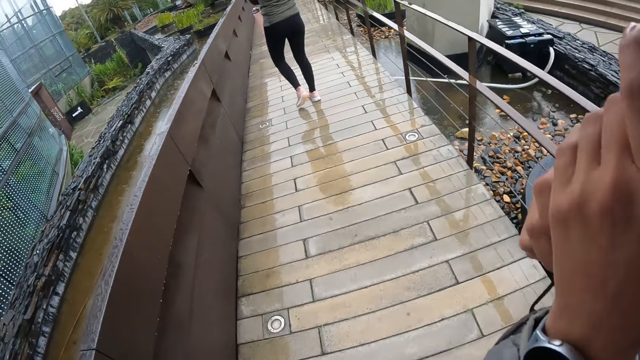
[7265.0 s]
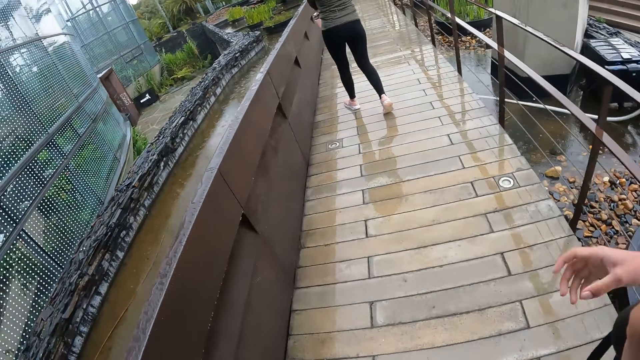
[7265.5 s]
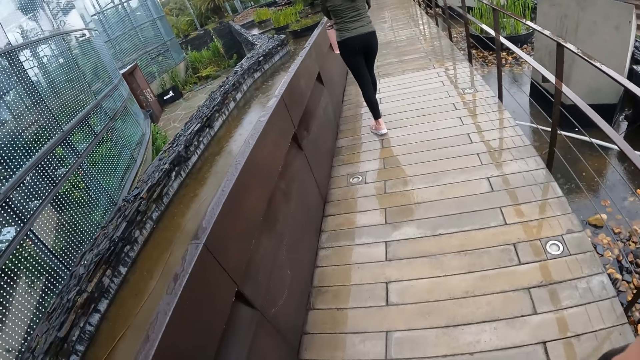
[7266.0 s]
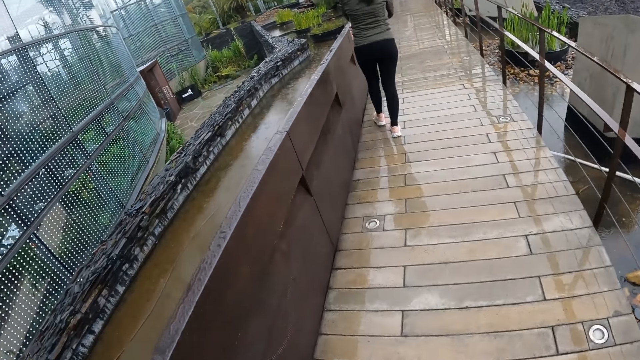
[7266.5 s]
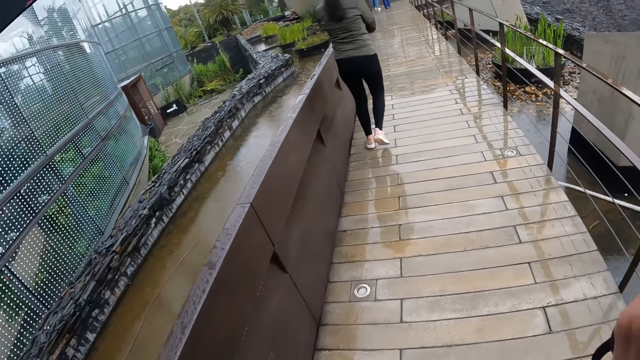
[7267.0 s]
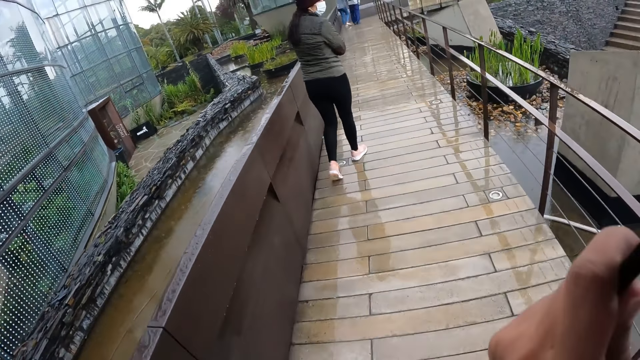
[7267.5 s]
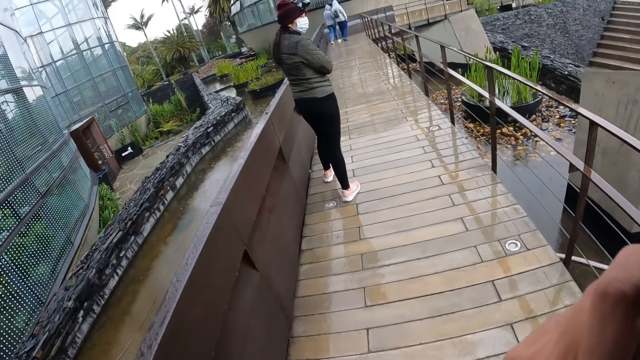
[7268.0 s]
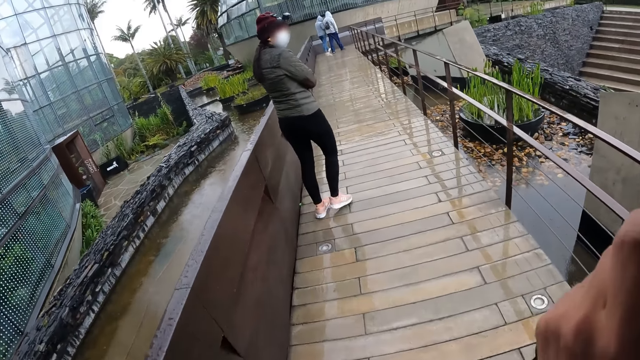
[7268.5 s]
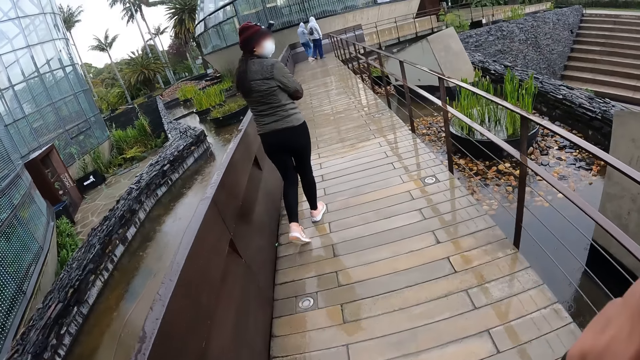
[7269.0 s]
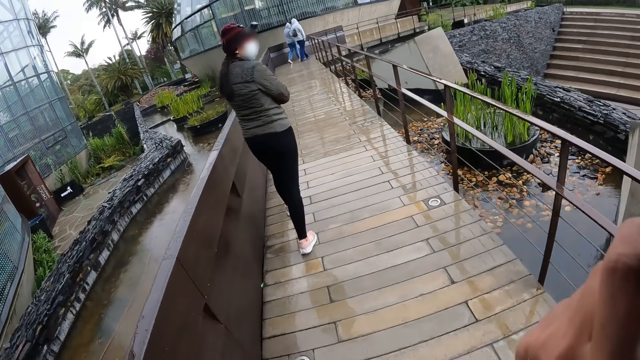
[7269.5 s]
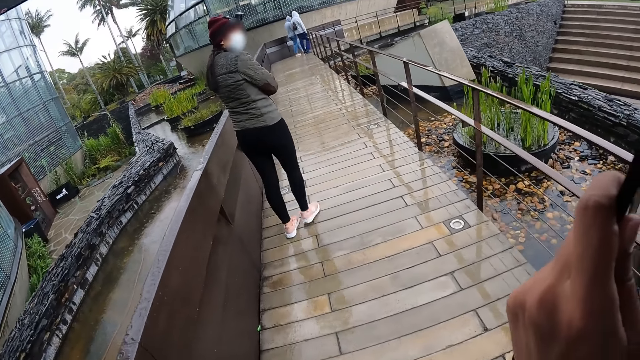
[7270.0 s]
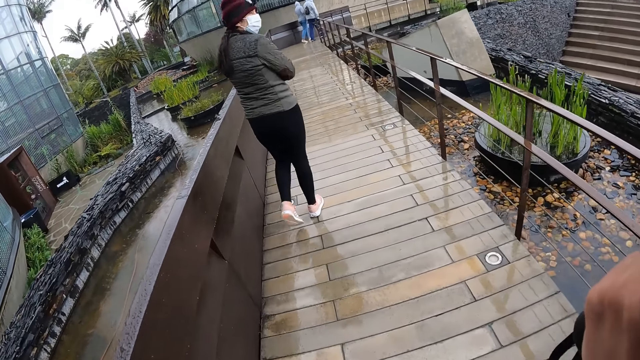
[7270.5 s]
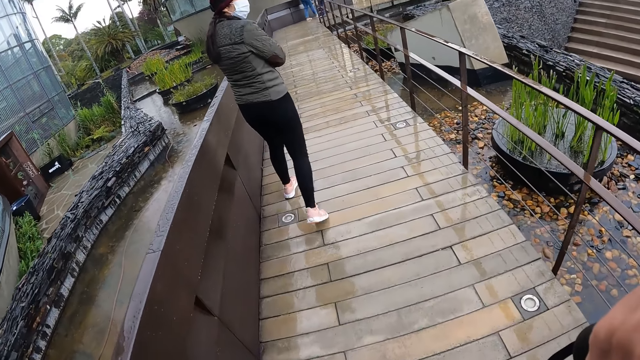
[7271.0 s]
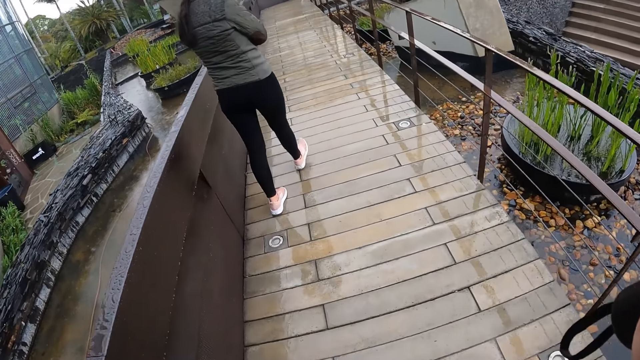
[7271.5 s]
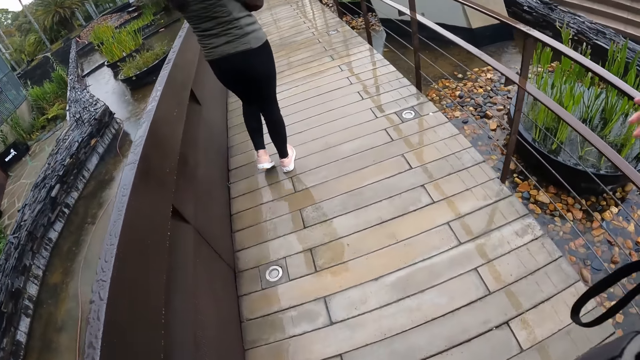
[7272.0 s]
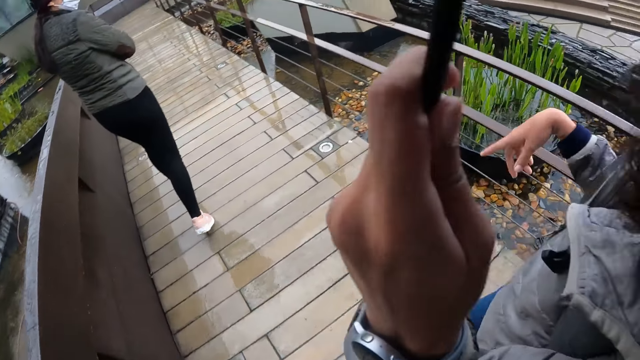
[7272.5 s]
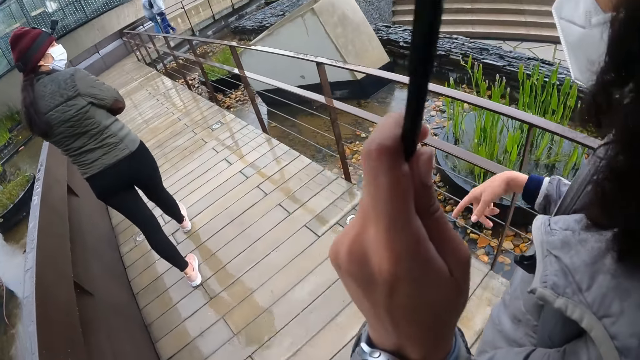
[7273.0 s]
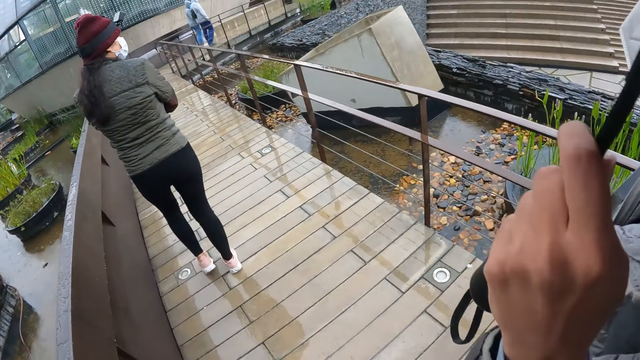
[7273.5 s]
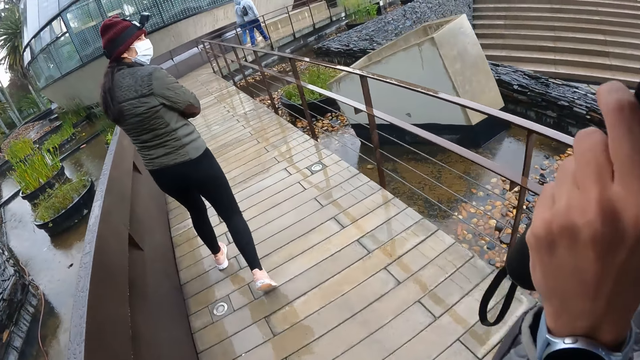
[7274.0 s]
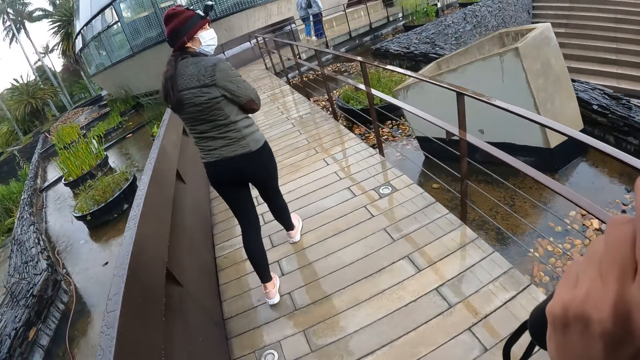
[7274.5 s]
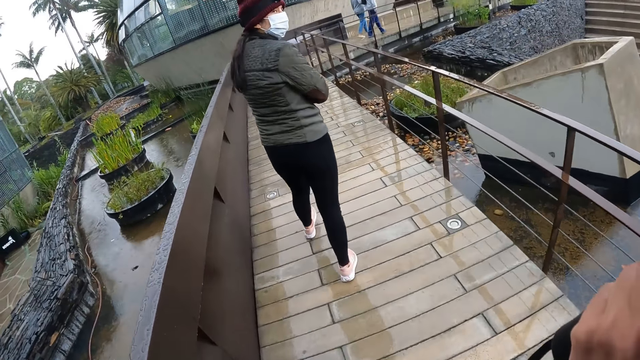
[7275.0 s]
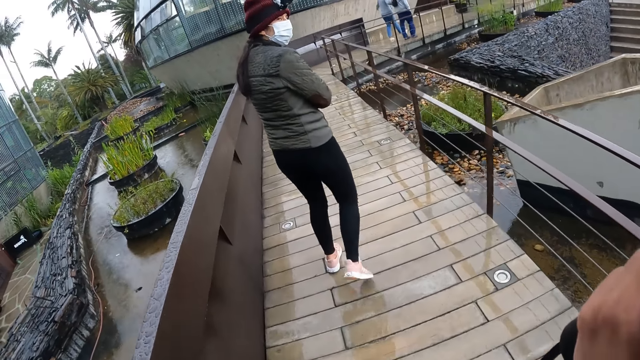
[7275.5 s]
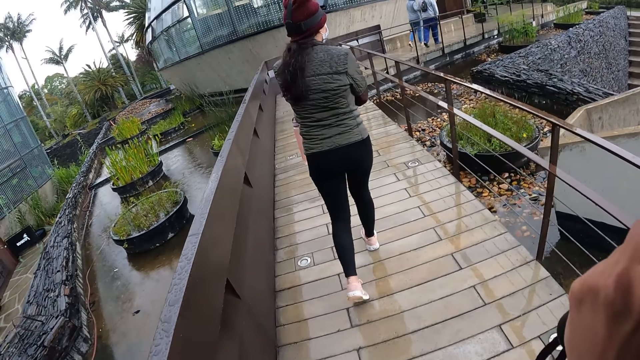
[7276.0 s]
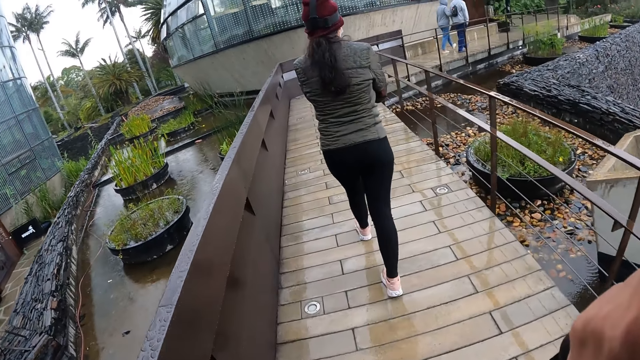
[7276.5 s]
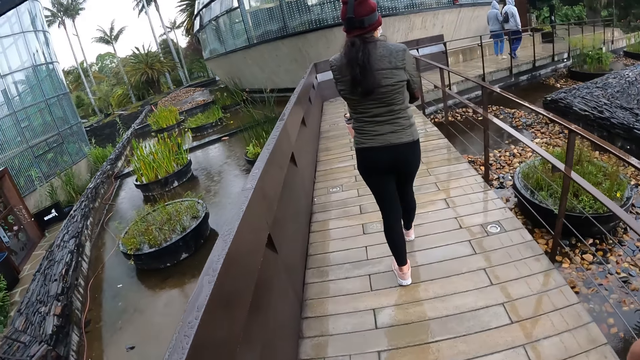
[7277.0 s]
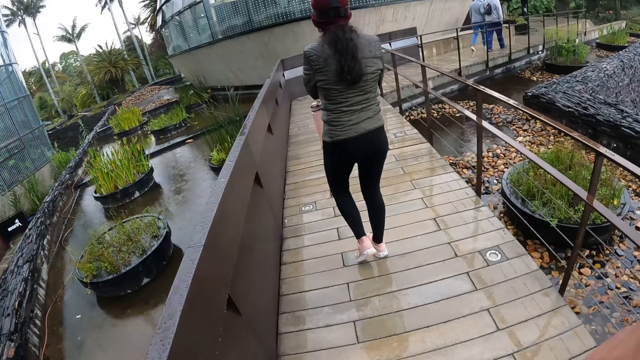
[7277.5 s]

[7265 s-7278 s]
The camera wearer walks in the museum with a woman. The woman holds the umbrella and drops her hand. The woman points a finger and drops down her hand. The camera wearer walks.

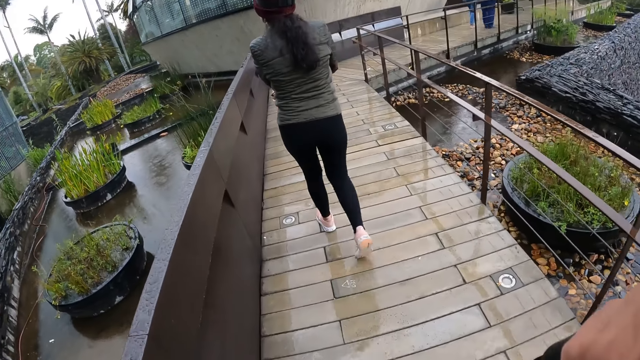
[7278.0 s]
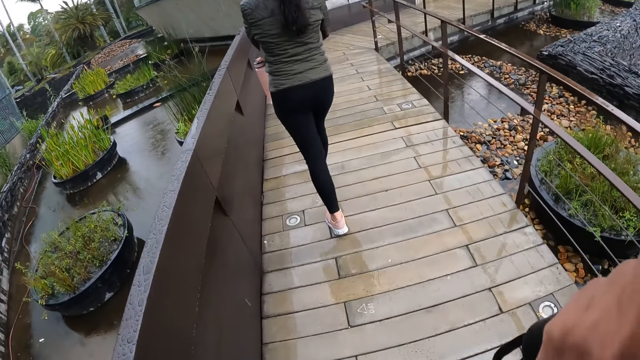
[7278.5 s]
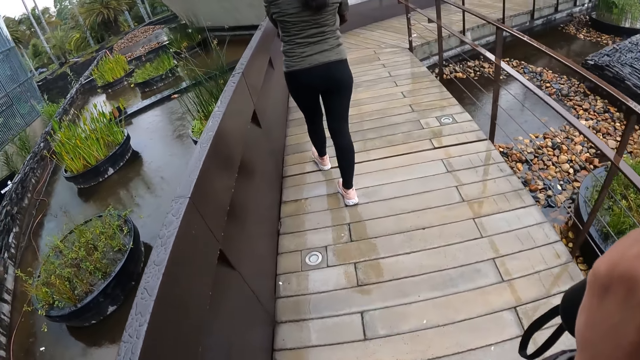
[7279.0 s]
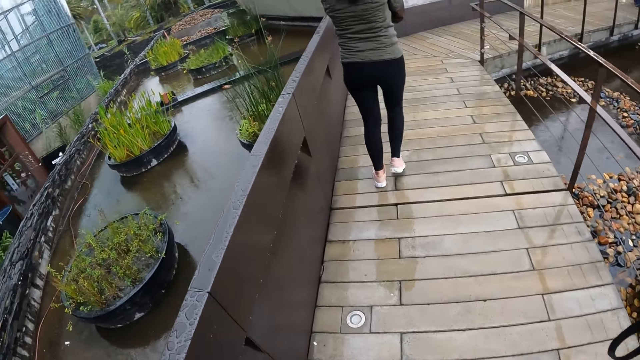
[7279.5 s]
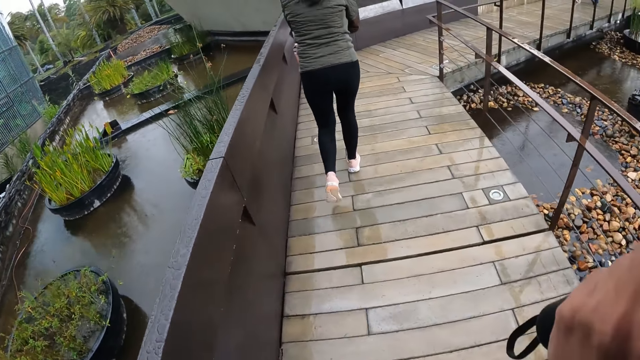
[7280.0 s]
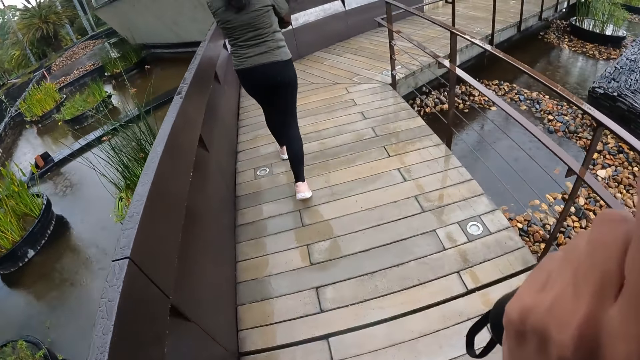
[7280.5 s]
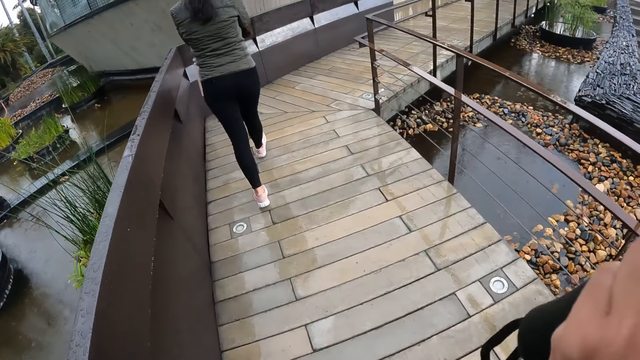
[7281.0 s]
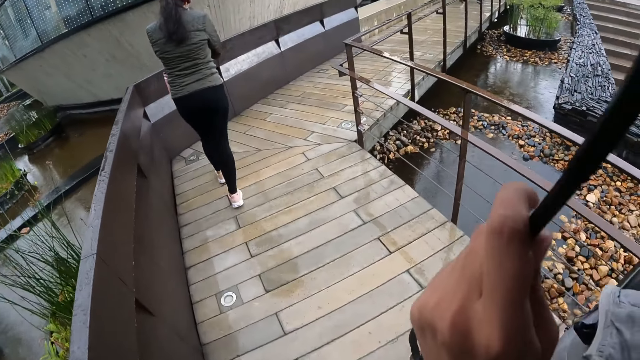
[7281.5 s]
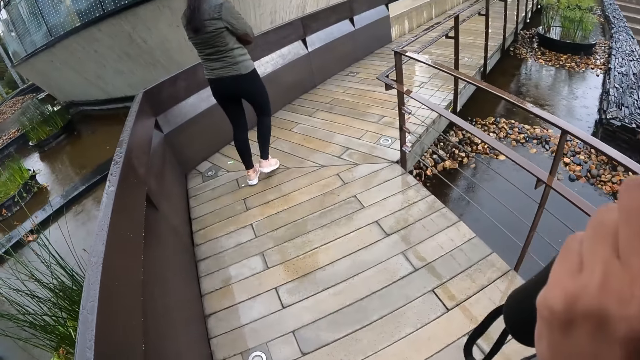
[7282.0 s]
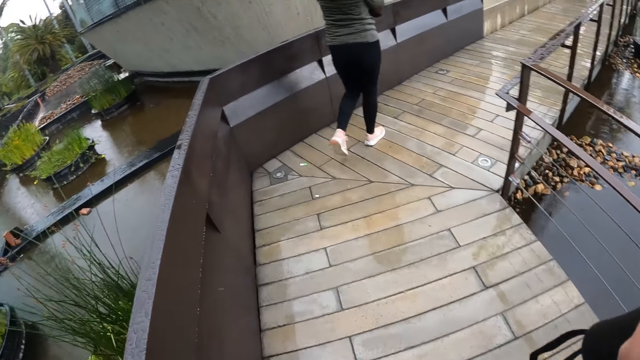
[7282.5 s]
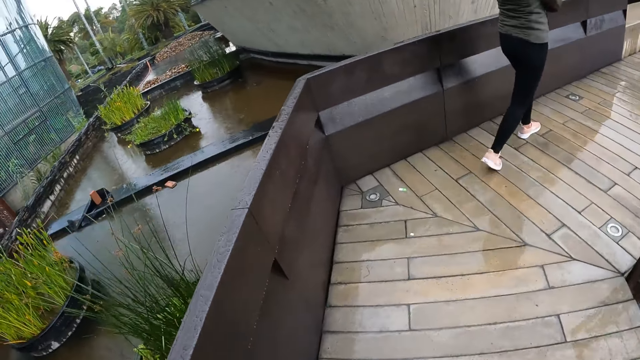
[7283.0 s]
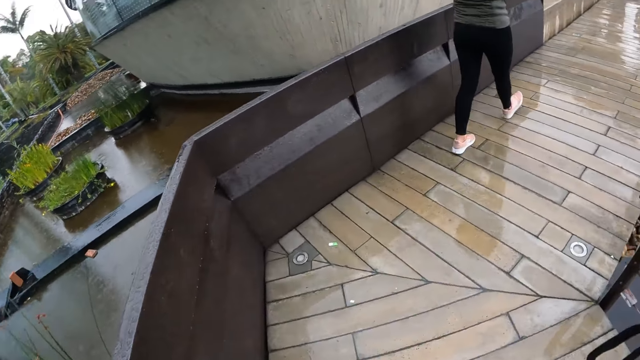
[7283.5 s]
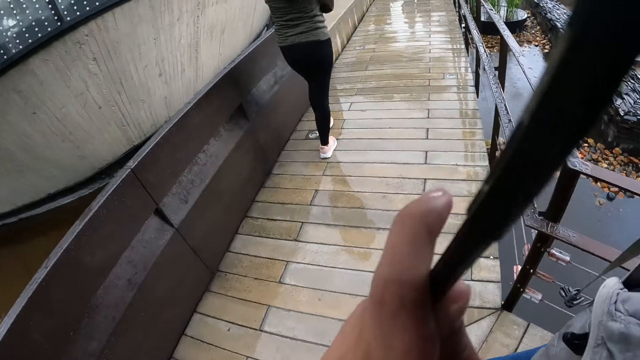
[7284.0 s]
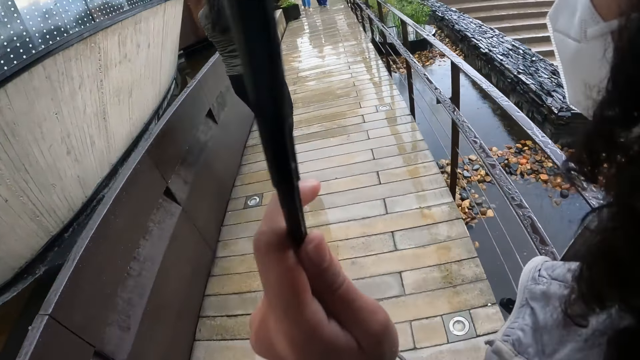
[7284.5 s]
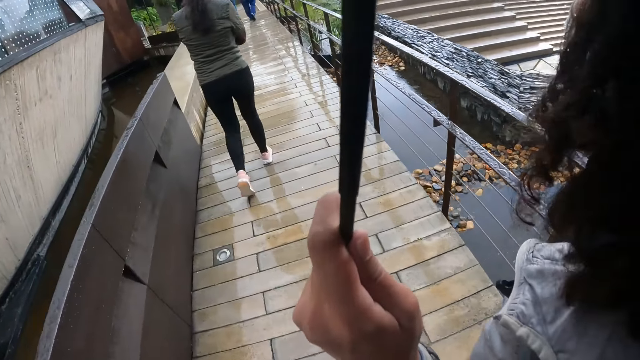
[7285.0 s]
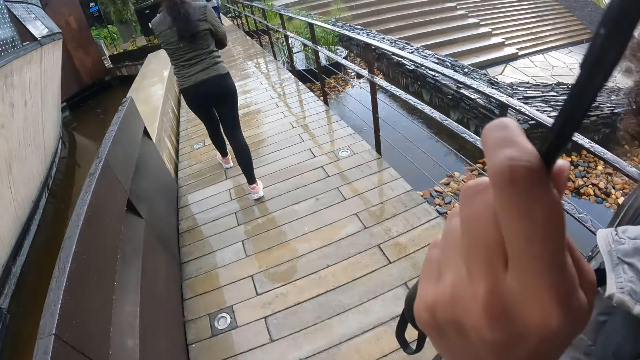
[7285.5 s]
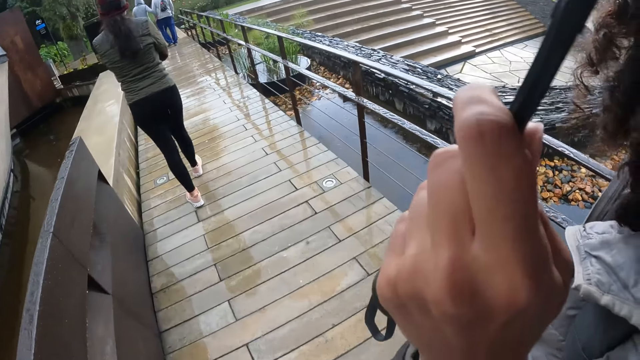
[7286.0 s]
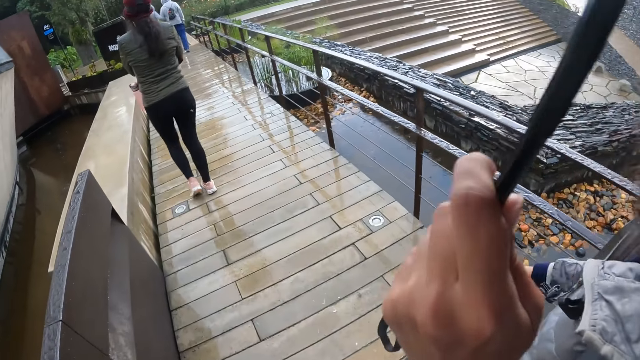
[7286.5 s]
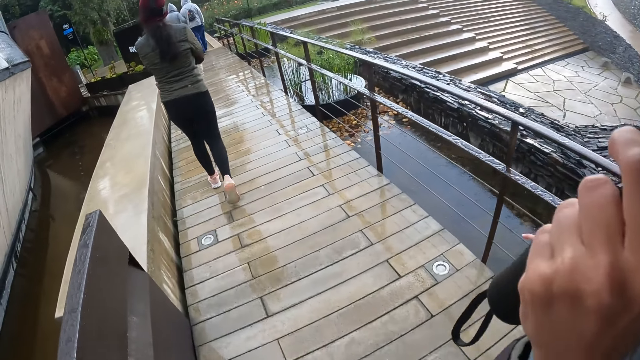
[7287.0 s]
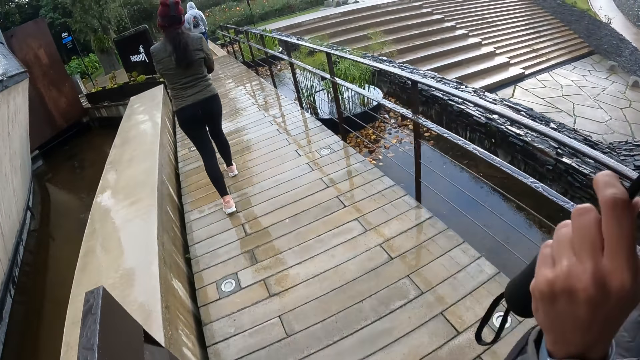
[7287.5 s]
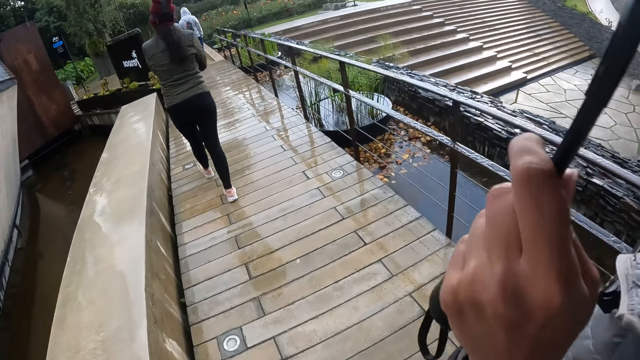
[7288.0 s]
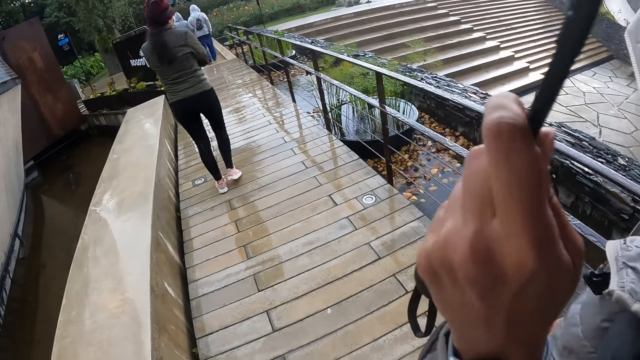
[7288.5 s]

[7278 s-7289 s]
The lady points a finger and drops her hand. The camera wearer walks.
